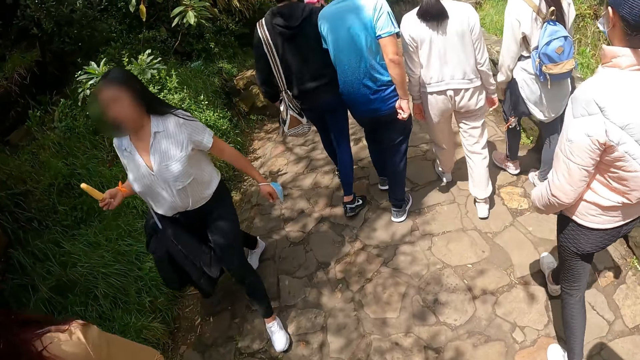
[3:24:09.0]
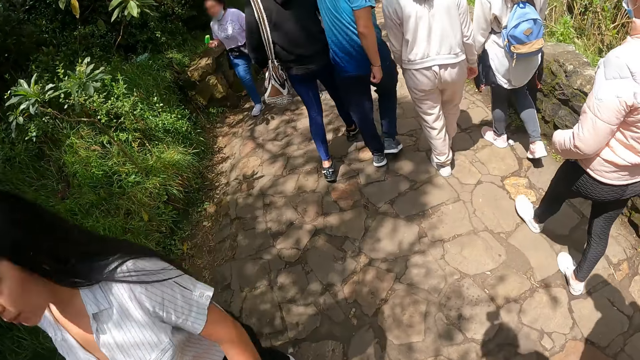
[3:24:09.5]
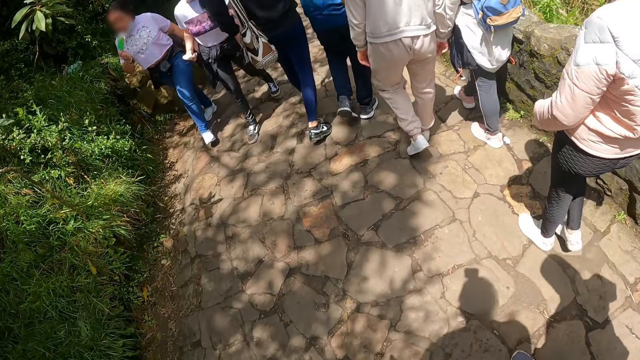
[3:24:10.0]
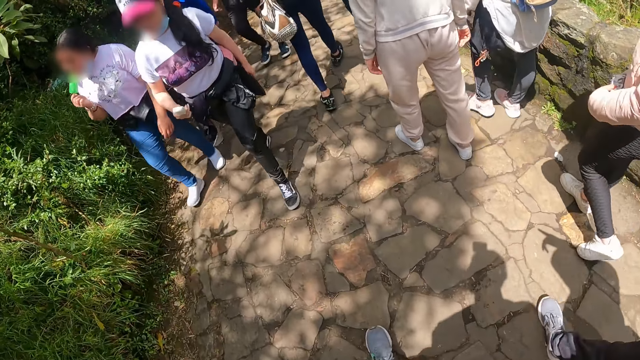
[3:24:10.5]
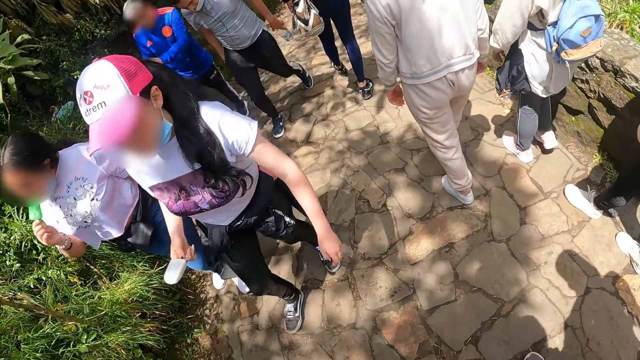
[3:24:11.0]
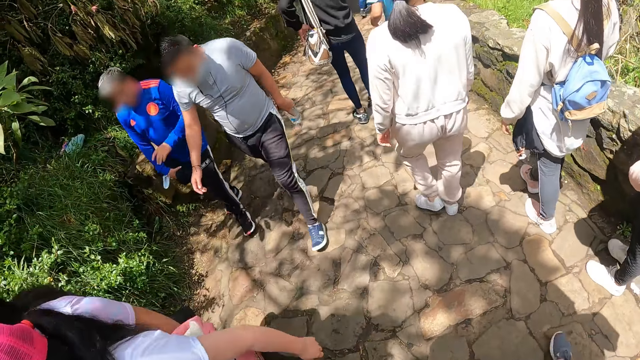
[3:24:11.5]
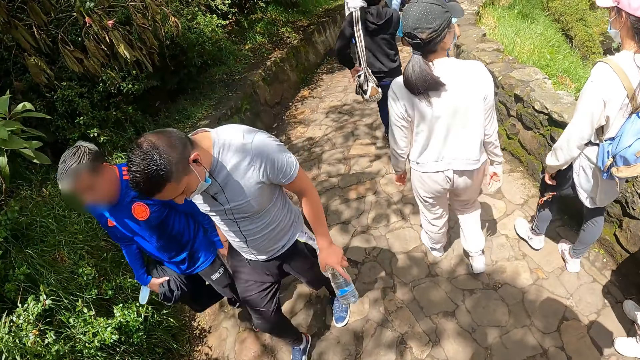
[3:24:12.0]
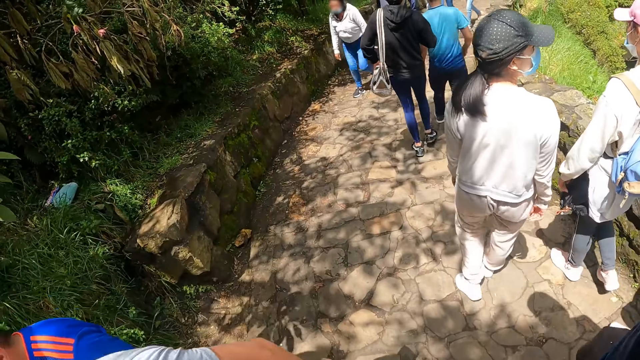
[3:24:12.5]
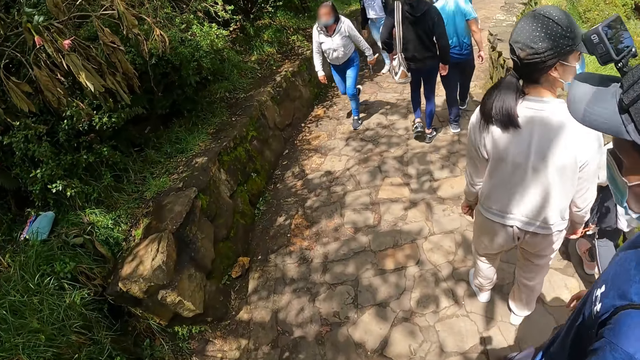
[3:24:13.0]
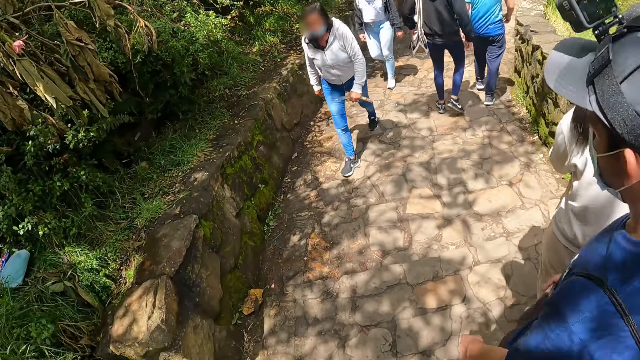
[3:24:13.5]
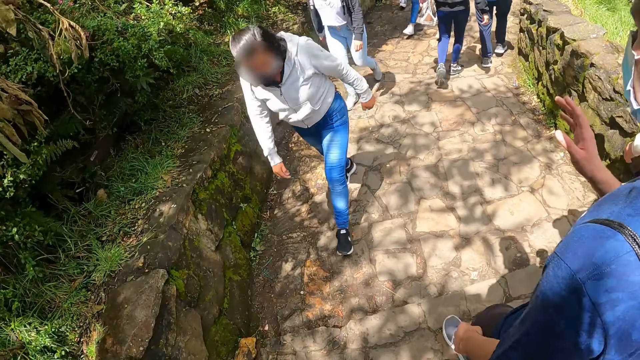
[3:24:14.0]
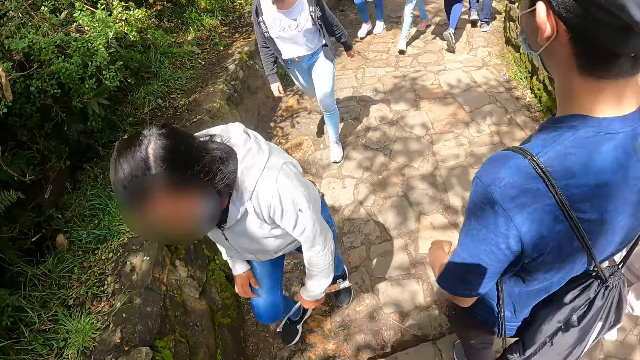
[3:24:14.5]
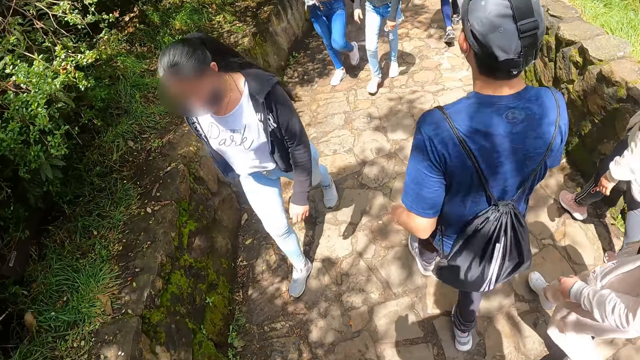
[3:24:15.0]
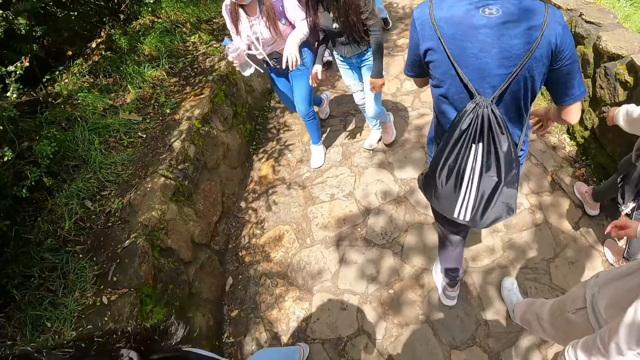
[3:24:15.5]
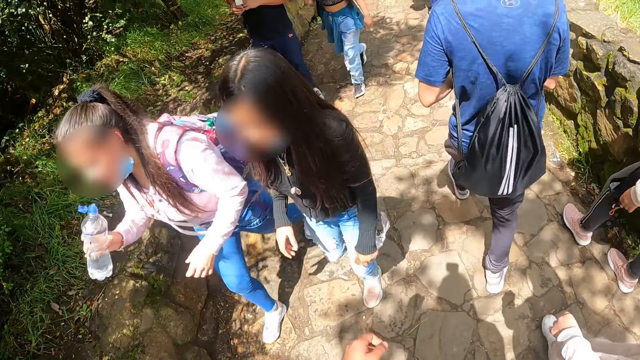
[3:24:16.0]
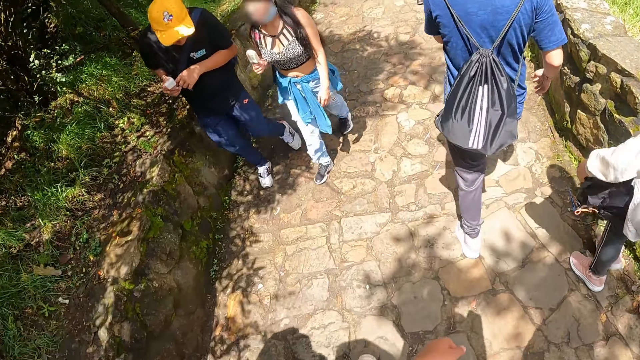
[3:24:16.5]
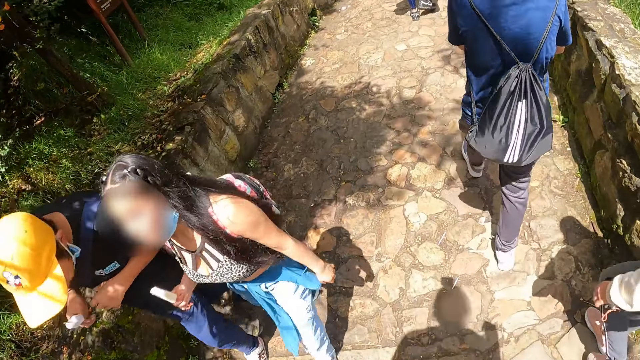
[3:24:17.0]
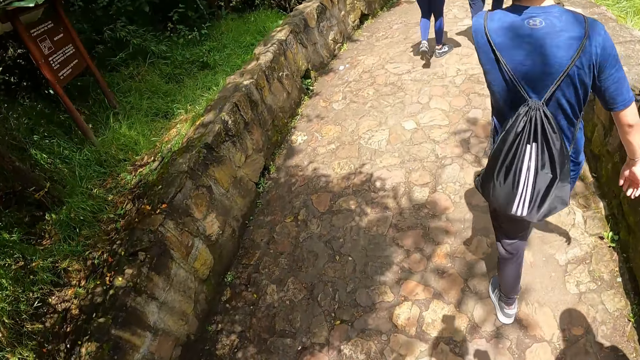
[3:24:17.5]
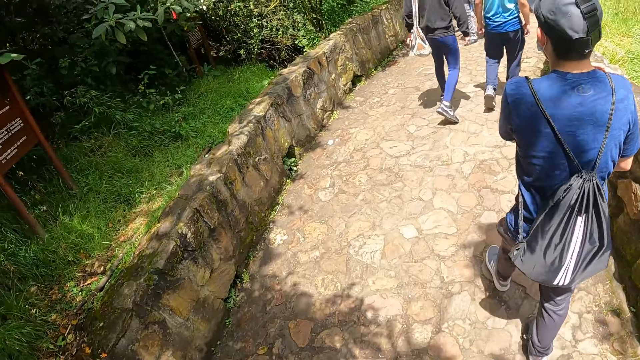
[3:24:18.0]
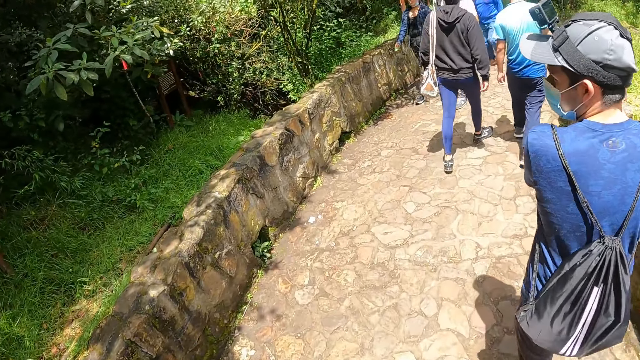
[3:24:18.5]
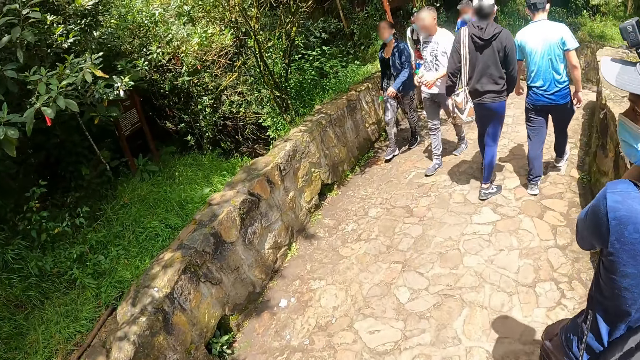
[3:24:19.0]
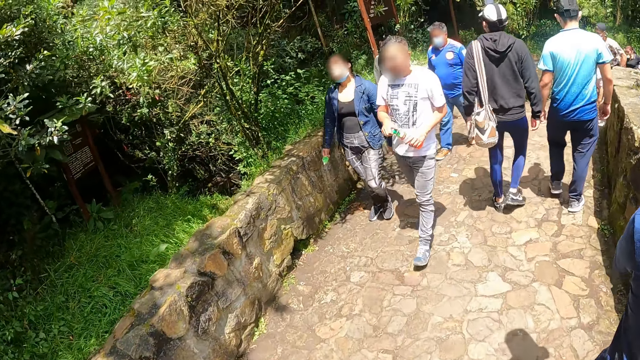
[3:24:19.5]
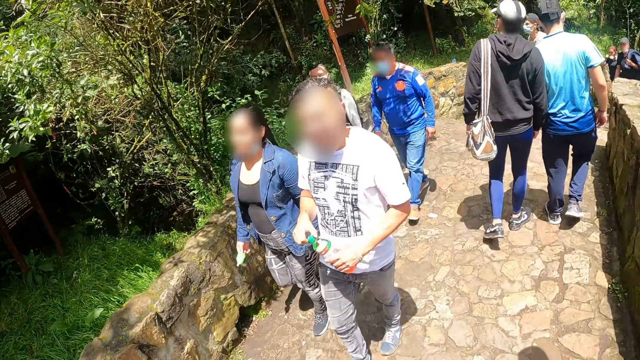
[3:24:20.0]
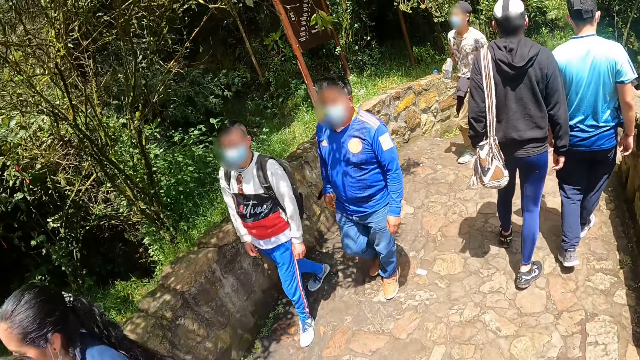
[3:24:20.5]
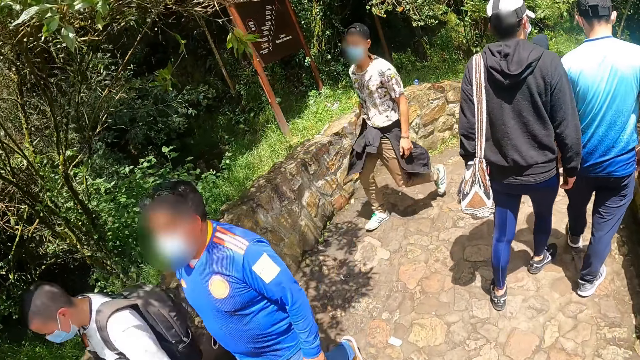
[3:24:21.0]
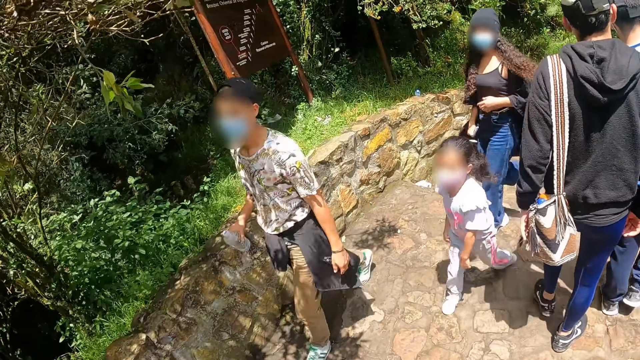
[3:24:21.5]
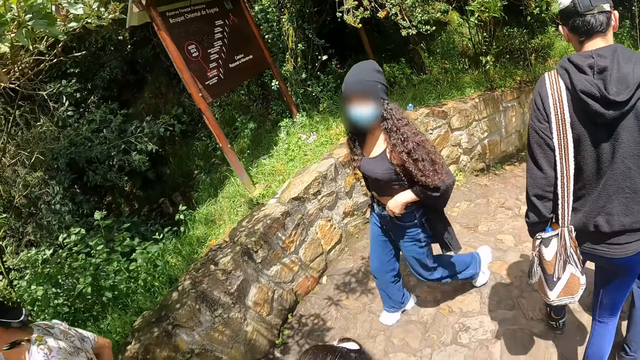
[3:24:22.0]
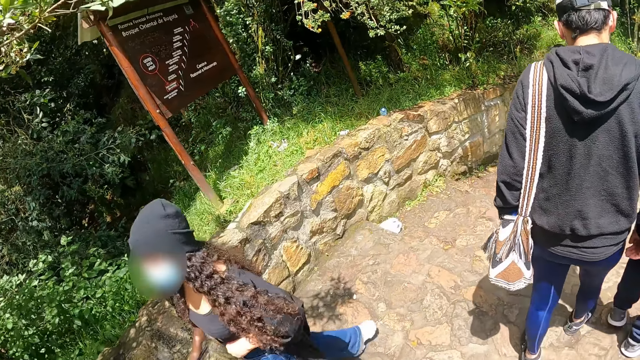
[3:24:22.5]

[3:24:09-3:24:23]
A man adjusts the bag on his shoulder with his right hand. Another man walks on the pathway. The other man adjusts a bag on his back with his left hand.

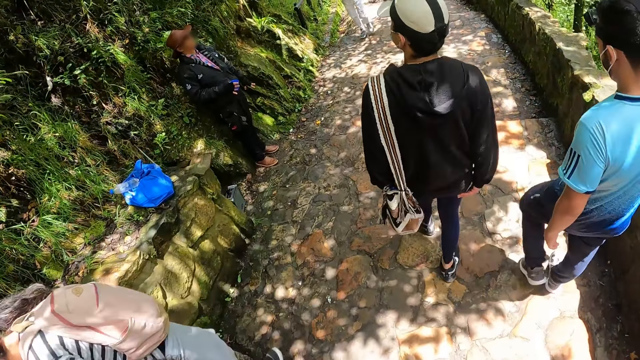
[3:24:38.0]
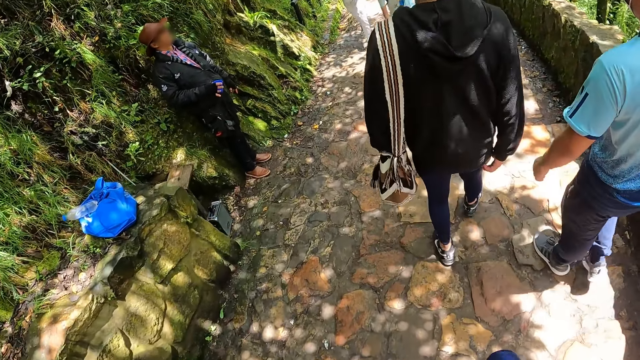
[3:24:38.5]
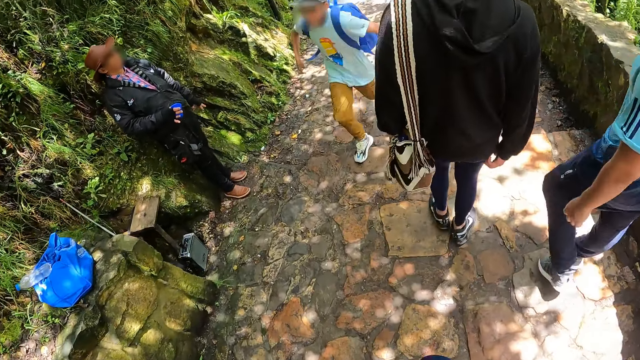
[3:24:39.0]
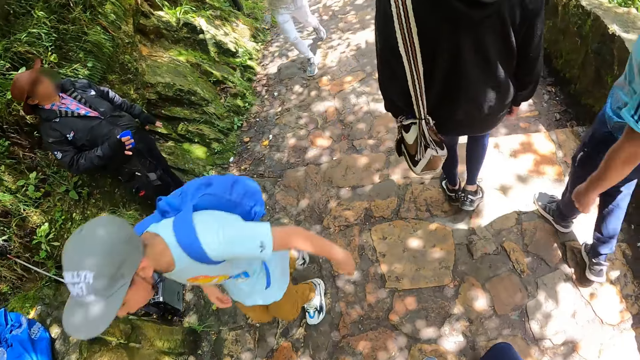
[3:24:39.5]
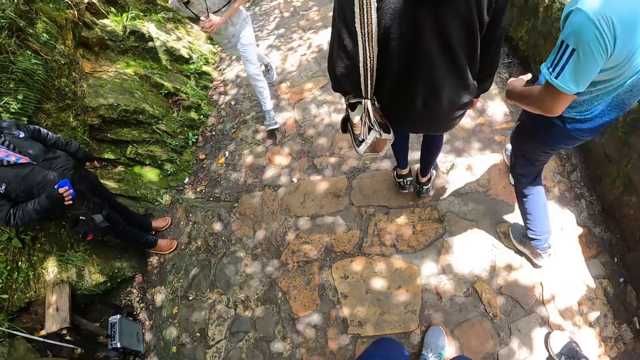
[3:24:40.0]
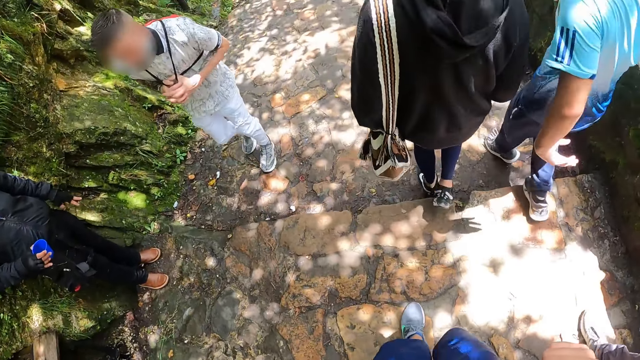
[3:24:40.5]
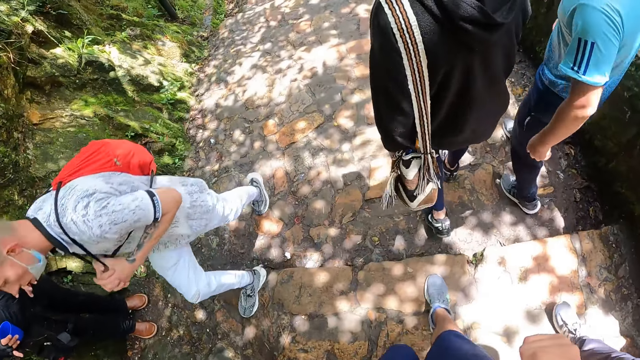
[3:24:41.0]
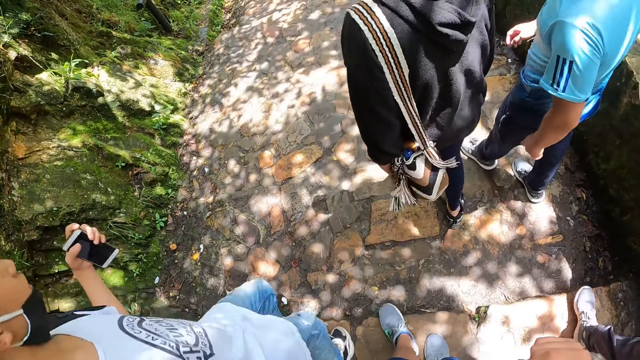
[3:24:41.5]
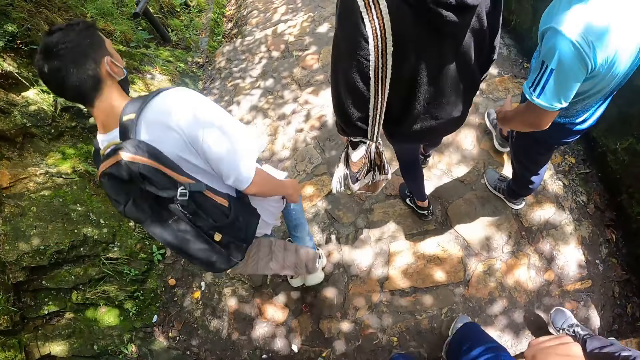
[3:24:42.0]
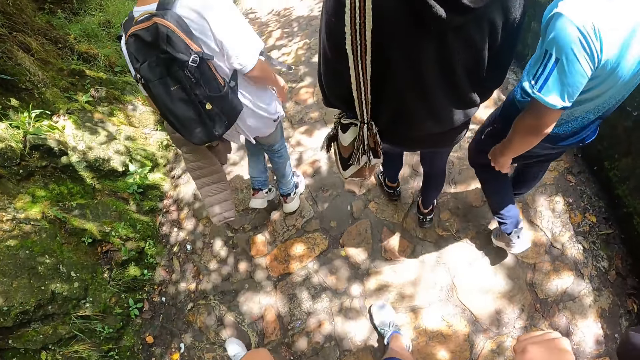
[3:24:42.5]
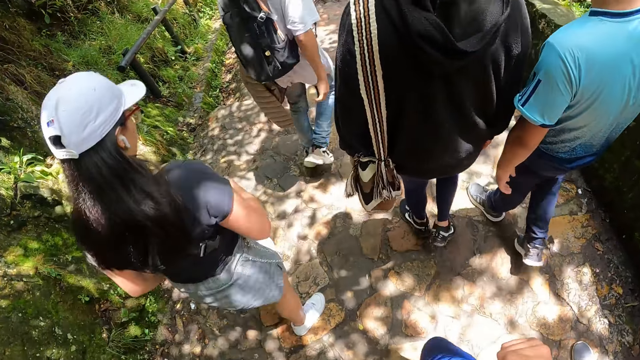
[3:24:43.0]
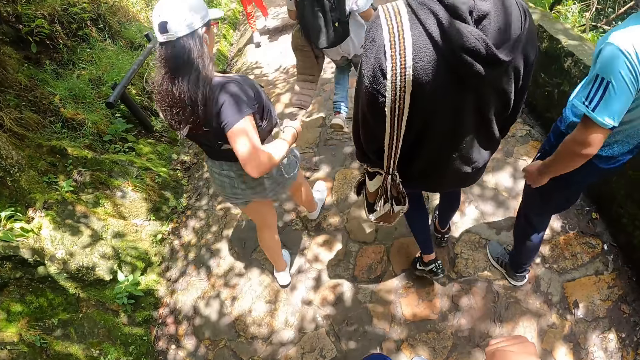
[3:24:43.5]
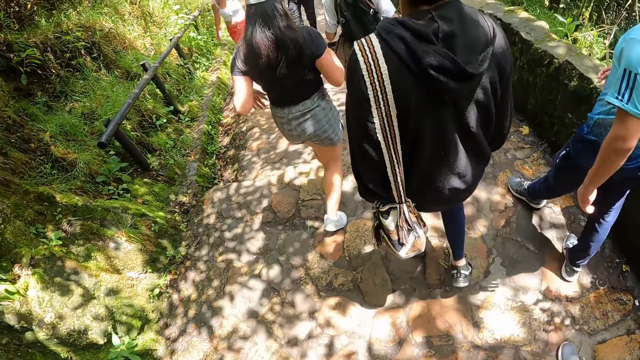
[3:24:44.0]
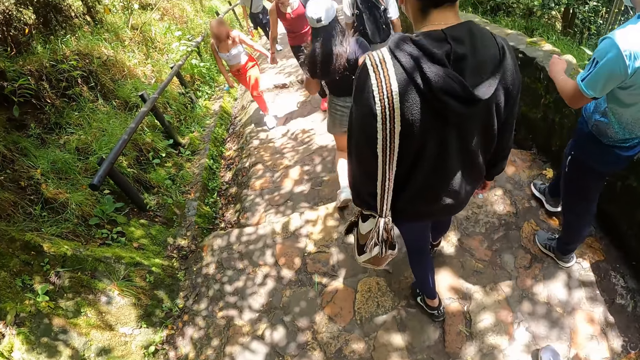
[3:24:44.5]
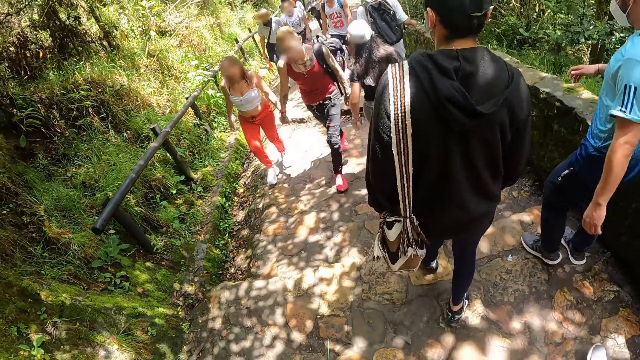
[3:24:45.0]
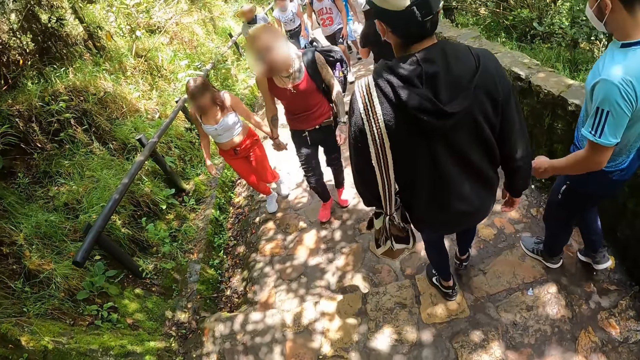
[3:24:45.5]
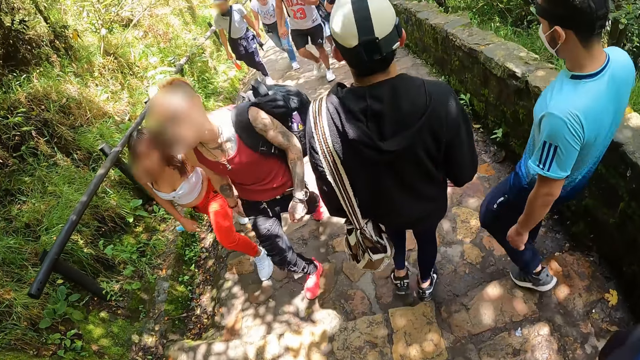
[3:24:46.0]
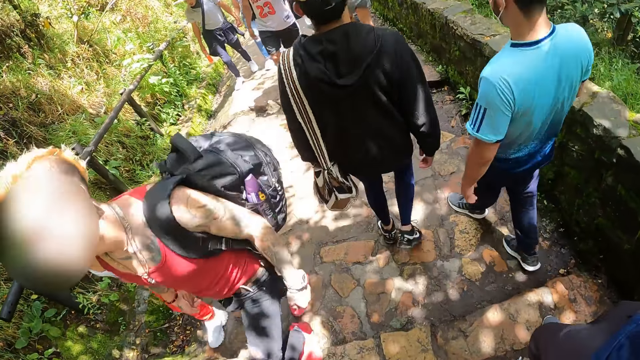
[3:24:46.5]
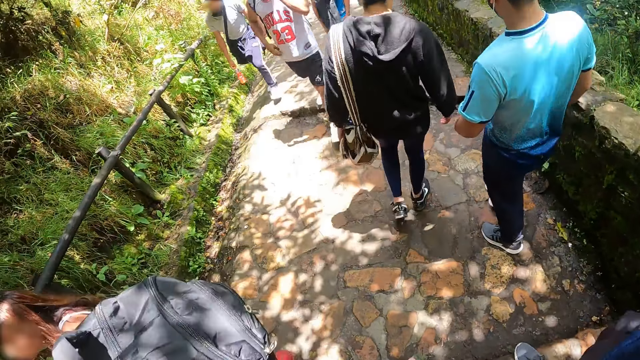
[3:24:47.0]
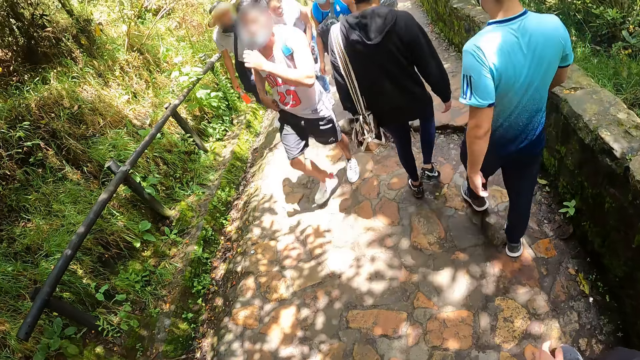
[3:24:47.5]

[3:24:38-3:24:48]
A man adjusts a jacket with his right hand.
